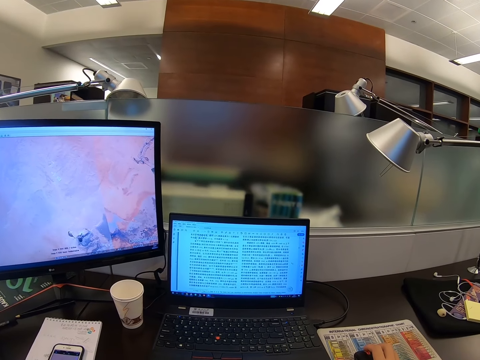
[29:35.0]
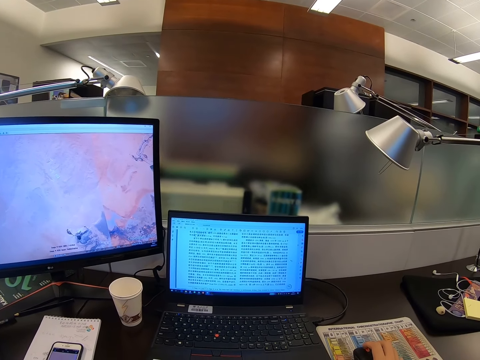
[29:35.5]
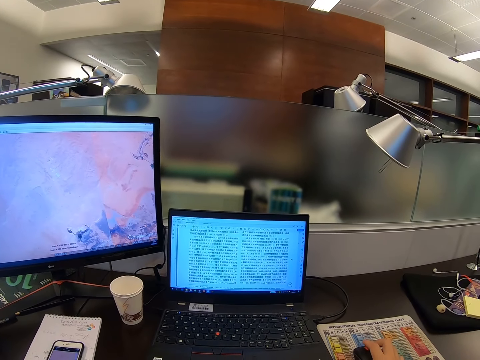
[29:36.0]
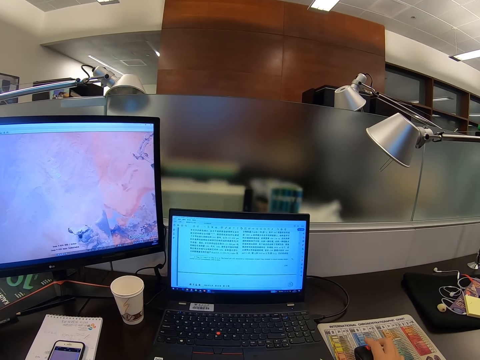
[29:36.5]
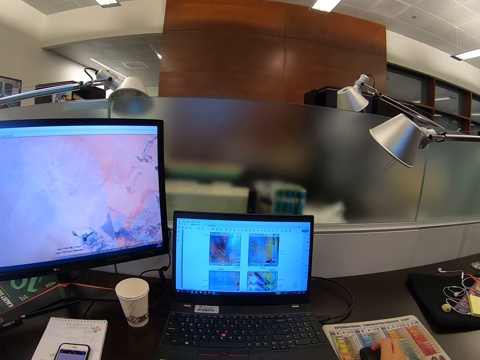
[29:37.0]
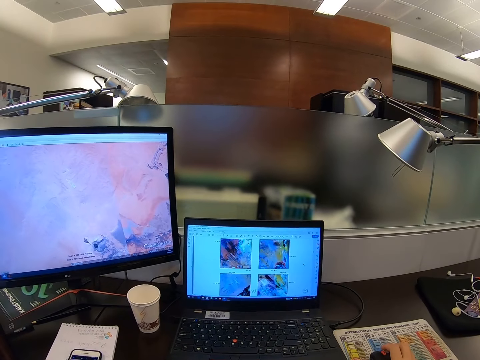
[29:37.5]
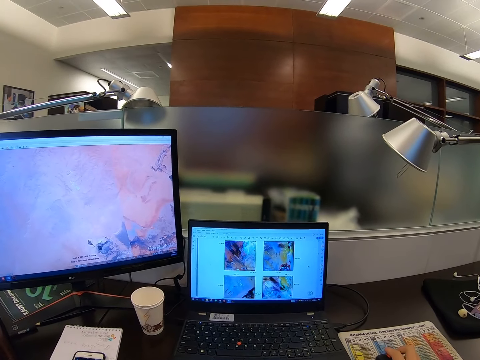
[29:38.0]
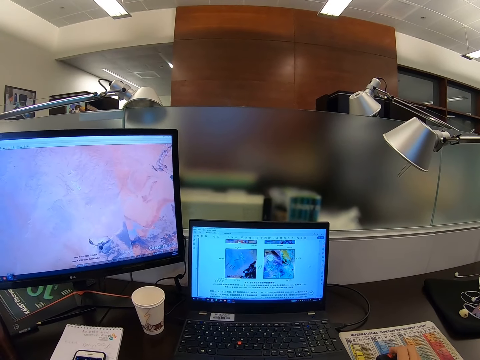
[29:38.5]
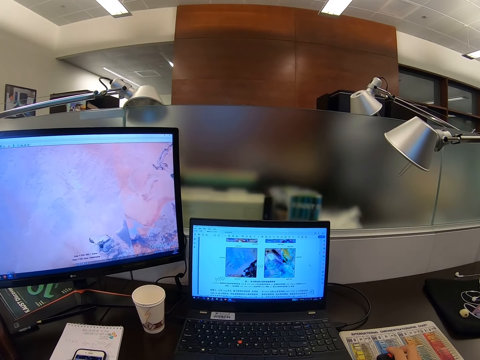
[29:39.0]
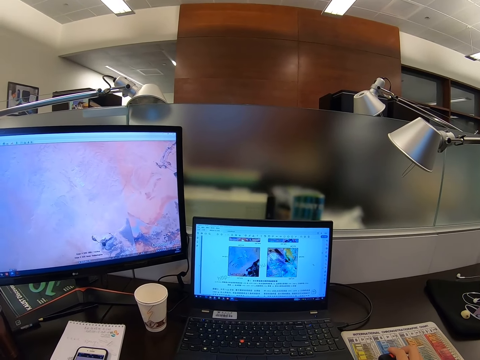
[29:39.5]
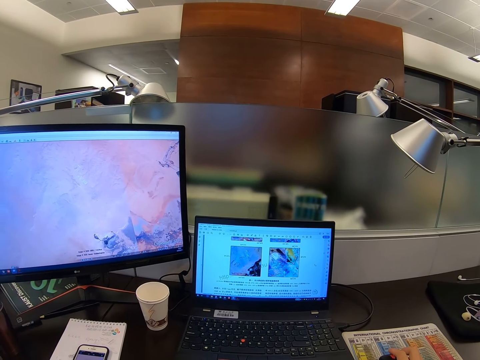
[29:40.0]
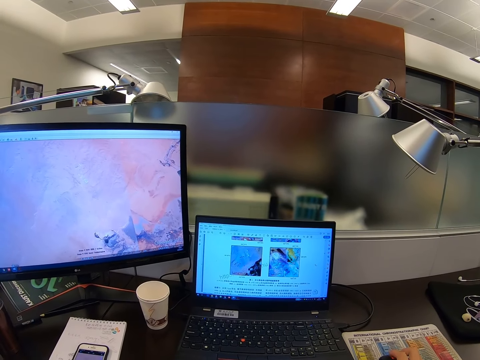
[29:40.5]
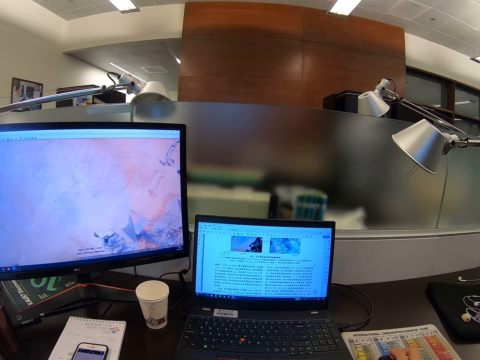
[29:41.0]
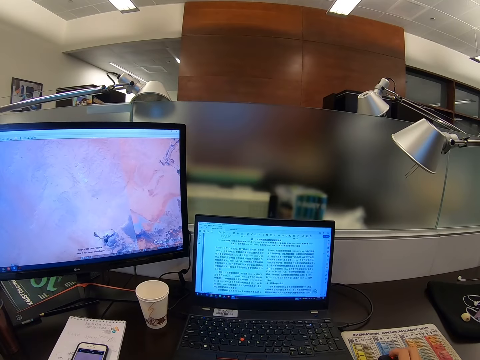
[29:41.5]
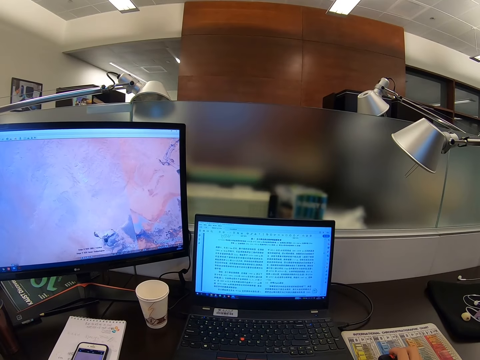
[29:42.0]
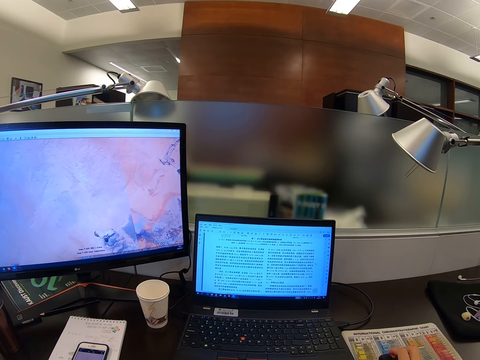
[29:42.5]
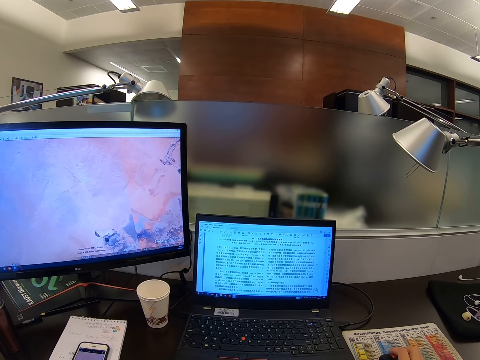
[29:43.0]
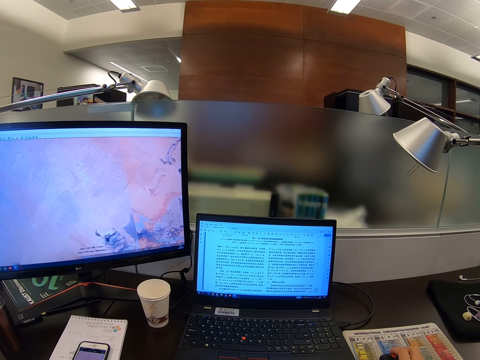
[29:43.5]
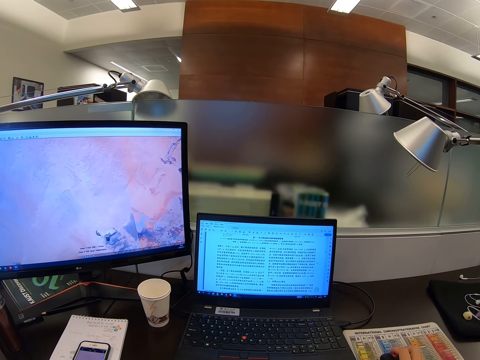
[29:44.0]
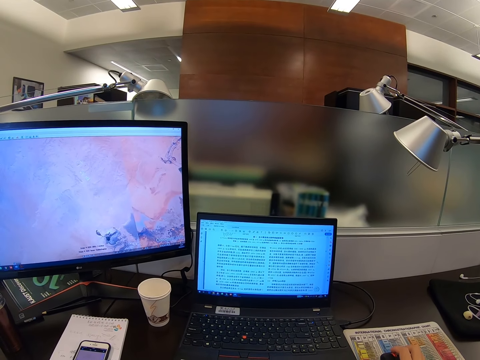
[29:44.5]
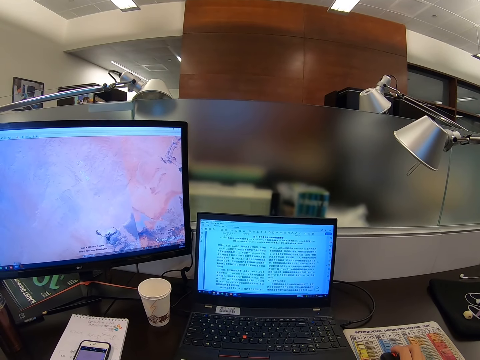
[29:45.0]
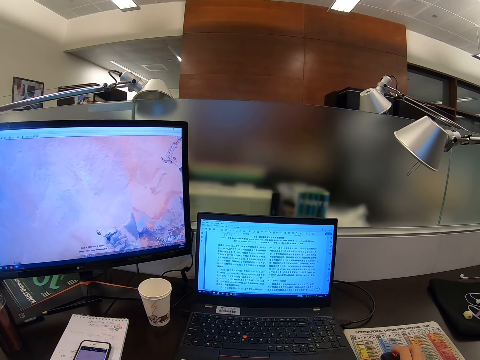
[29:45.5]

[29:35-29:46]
The camera wearer scrolls a phone.

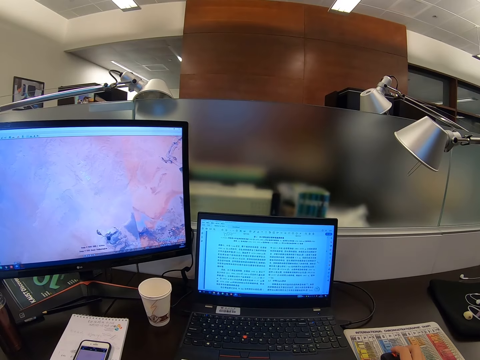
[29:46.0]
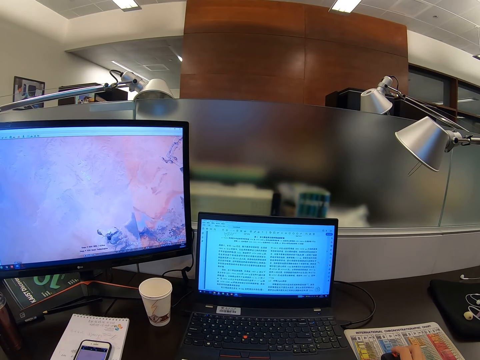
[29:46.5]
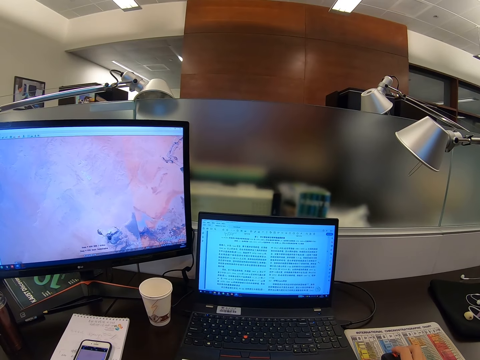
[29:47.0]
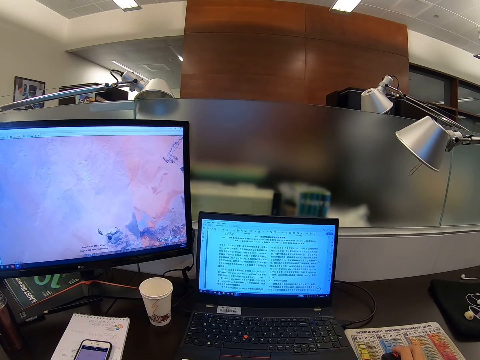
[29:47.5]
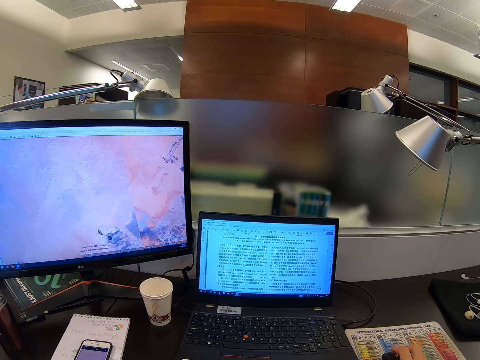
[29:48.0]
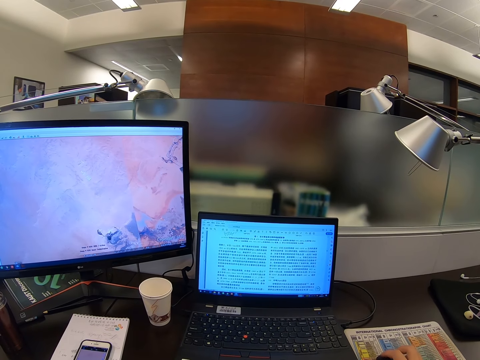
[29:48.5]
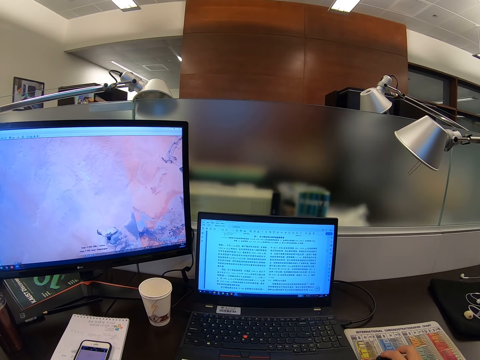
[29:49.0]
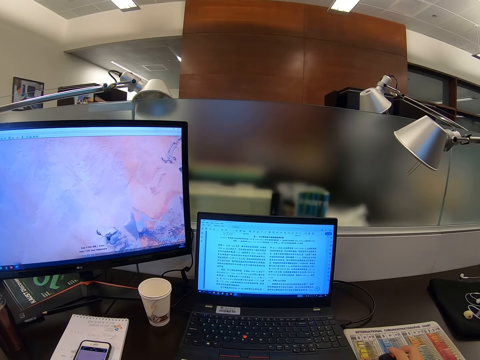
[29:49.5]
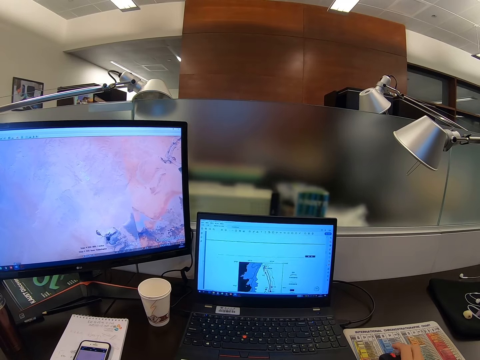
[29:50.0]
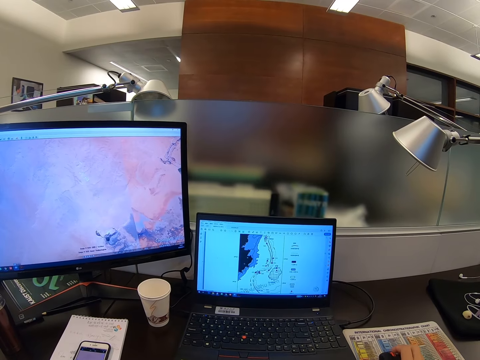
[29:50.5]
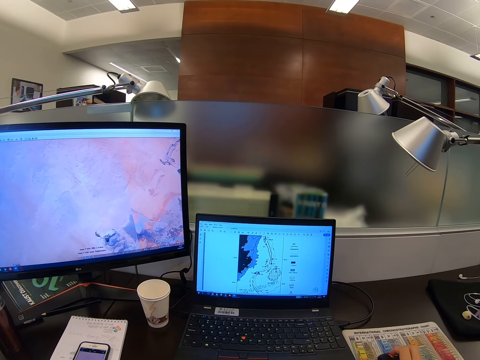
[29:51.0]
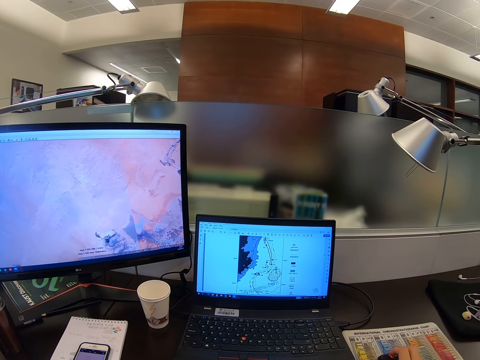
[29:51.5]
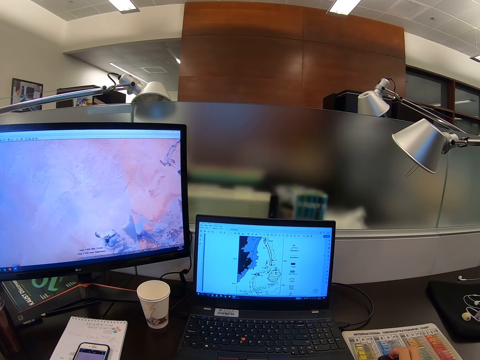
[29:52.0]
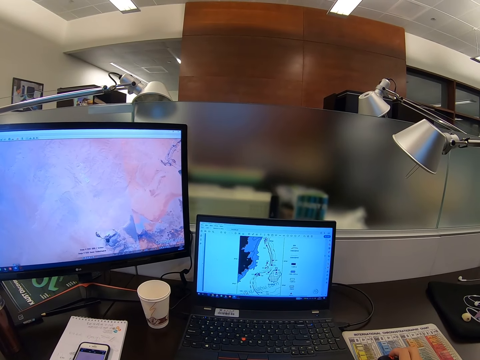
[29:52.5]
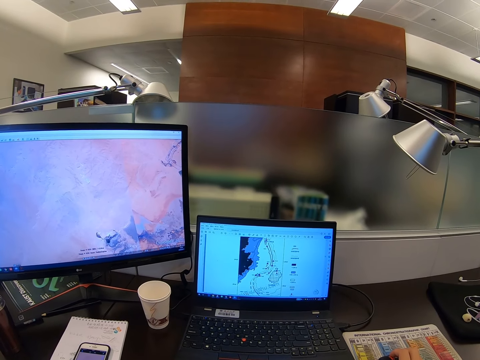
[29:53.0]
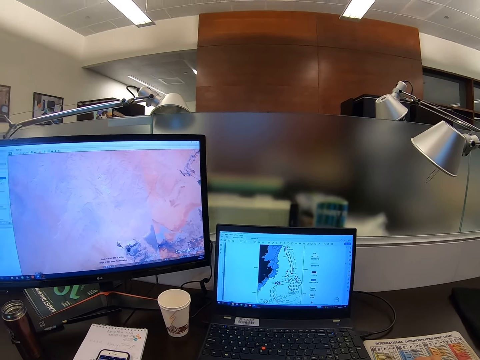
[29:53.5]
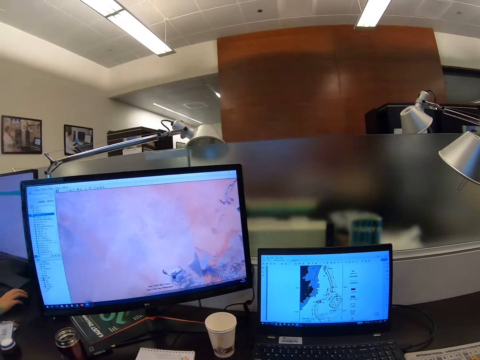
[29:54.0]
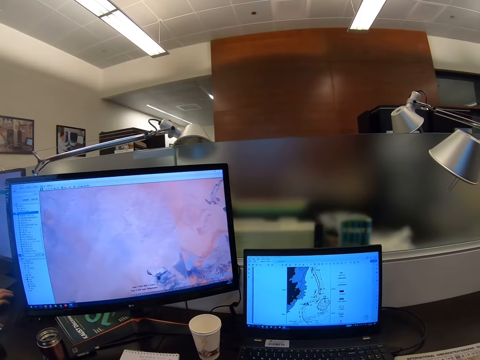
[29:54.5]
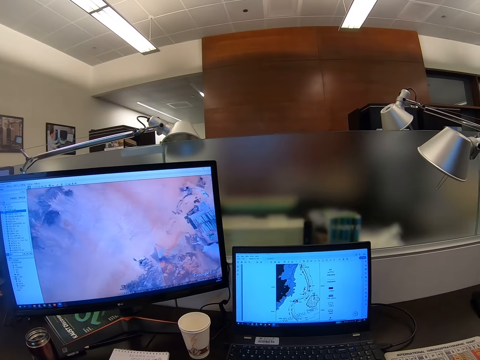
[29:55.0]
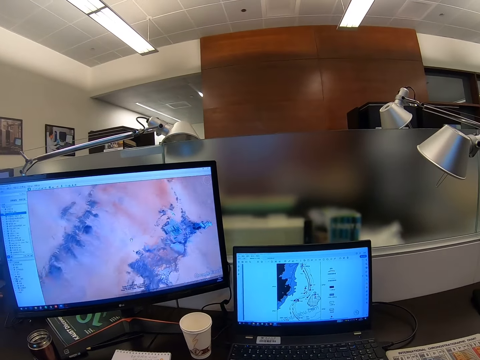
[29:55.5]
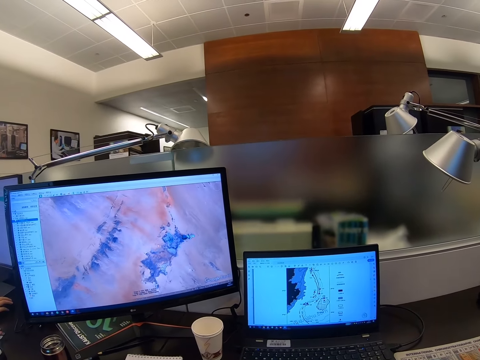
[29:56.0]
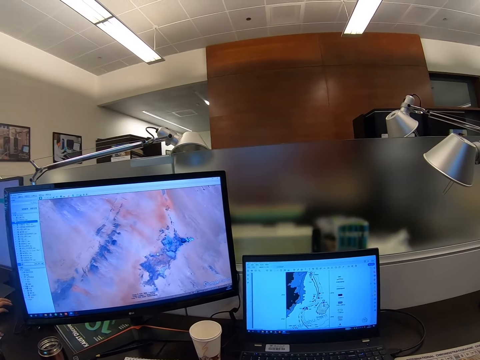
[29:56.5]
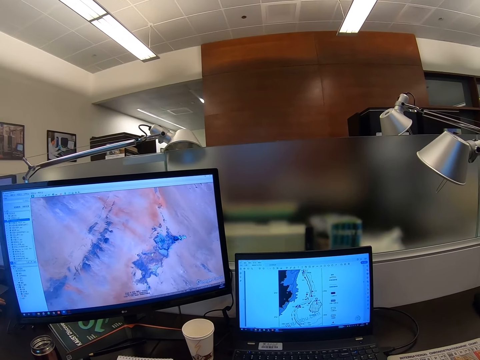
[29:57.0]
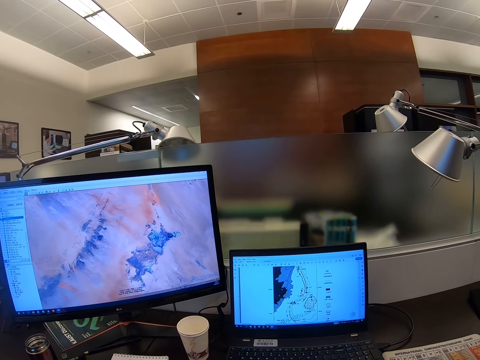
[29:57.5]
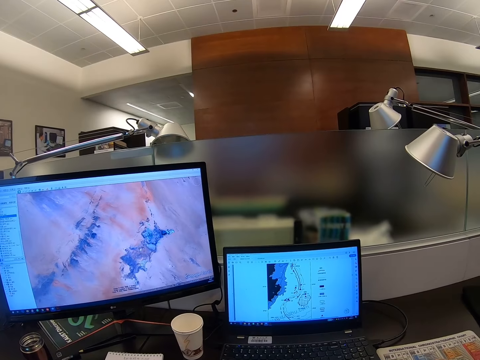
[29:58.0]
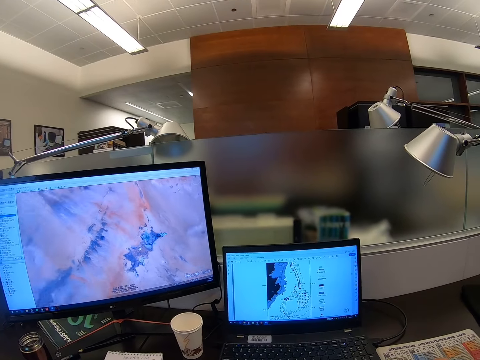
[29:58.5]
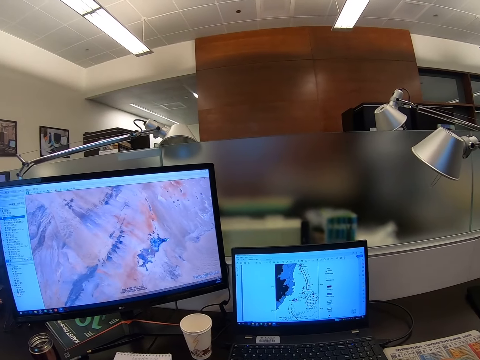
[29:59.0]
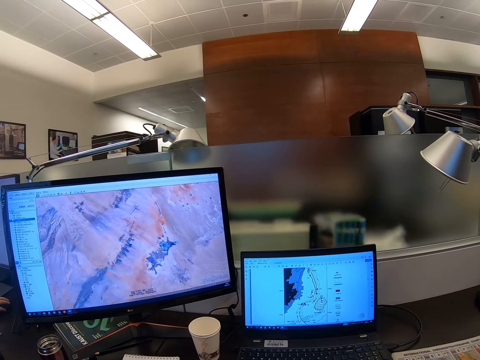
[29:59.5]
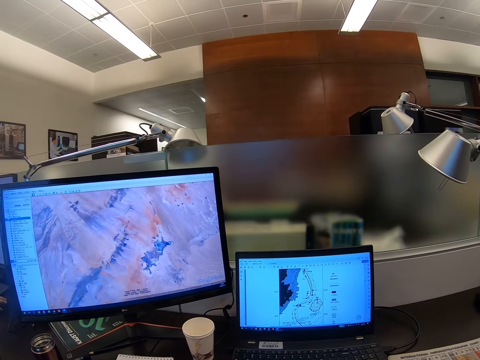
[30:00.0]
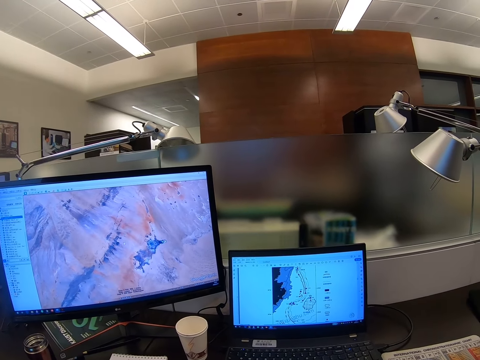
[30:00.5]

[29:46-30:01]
The camera wearer stares at the computer. They scroll the computer.
